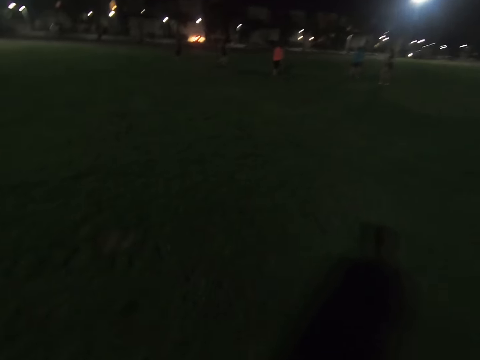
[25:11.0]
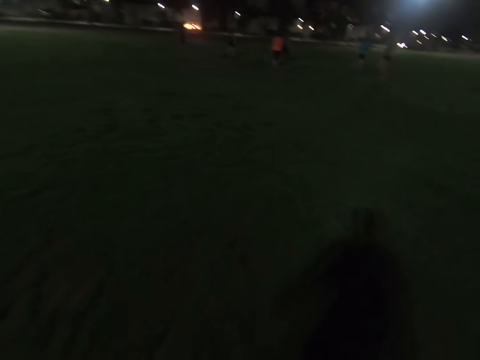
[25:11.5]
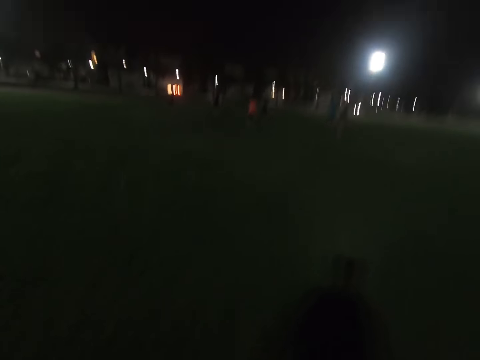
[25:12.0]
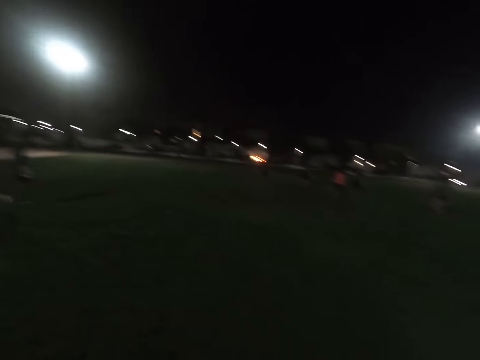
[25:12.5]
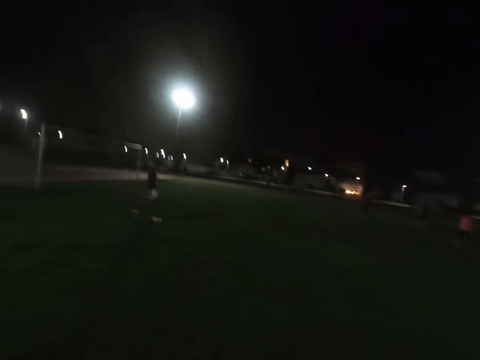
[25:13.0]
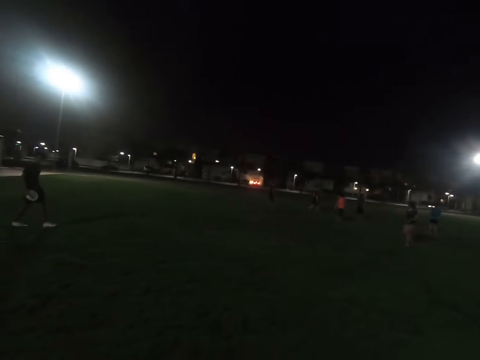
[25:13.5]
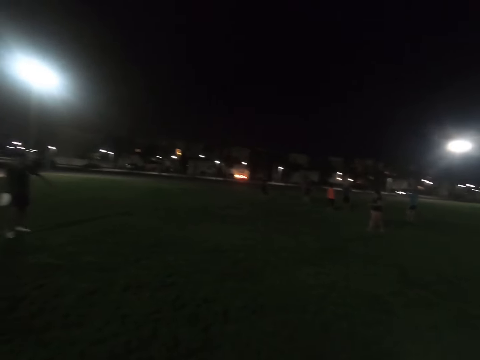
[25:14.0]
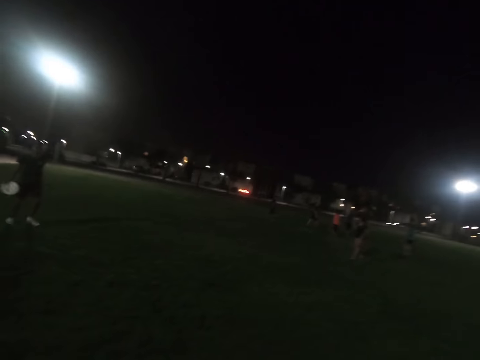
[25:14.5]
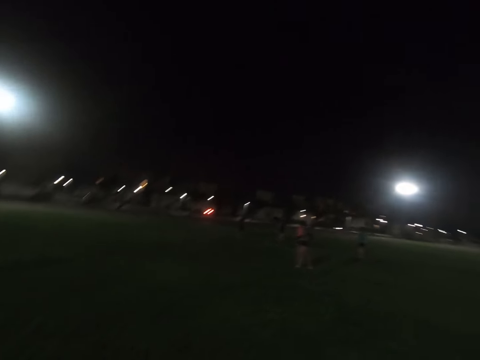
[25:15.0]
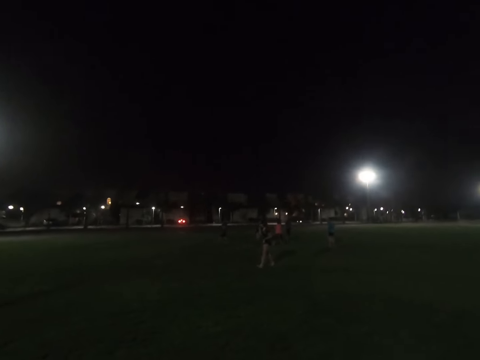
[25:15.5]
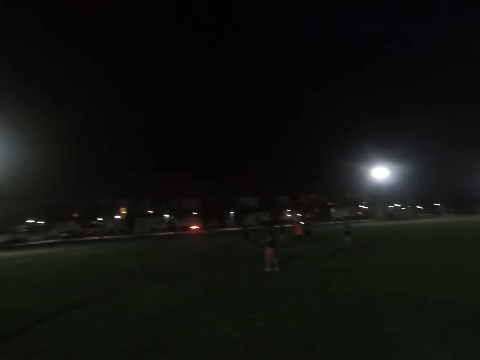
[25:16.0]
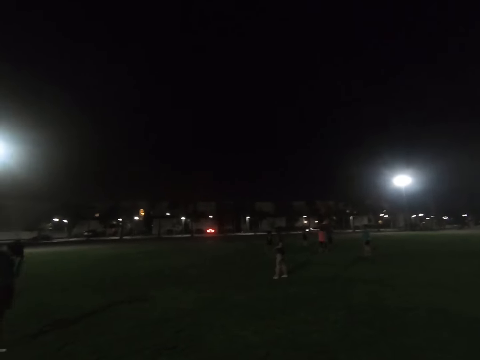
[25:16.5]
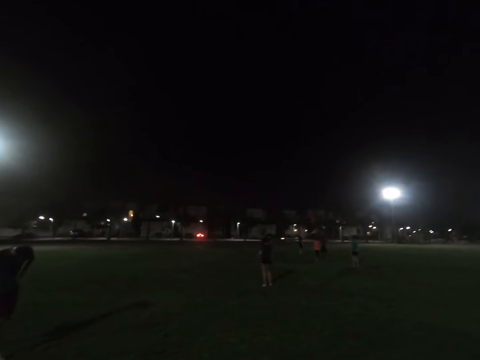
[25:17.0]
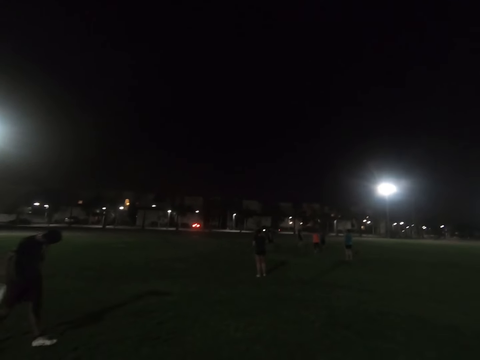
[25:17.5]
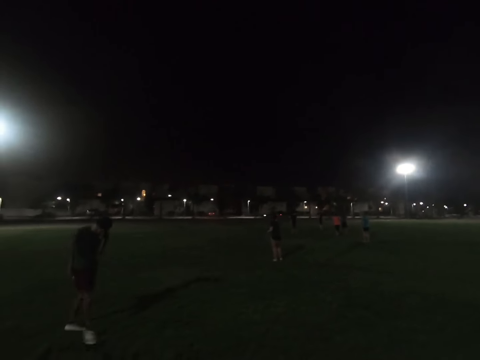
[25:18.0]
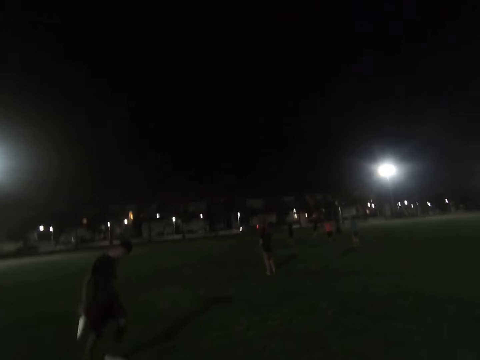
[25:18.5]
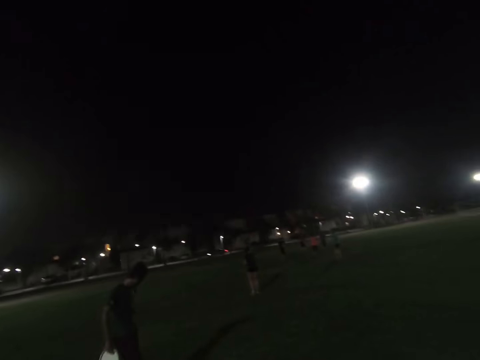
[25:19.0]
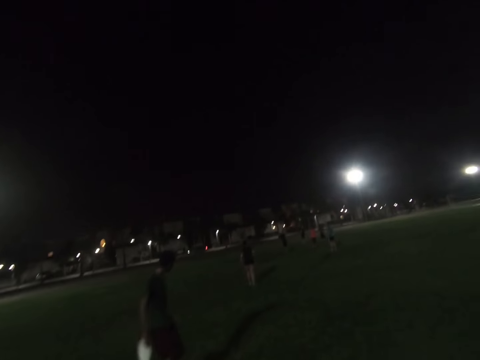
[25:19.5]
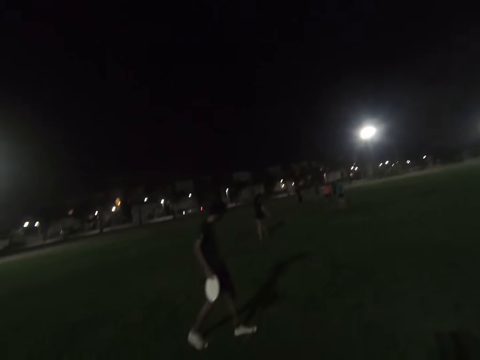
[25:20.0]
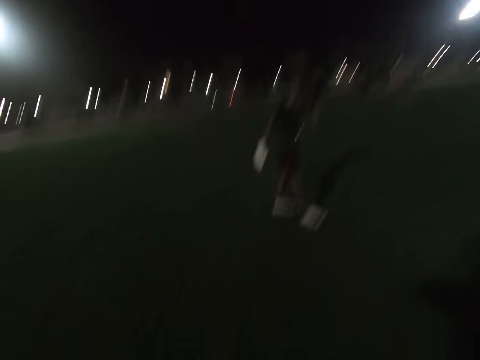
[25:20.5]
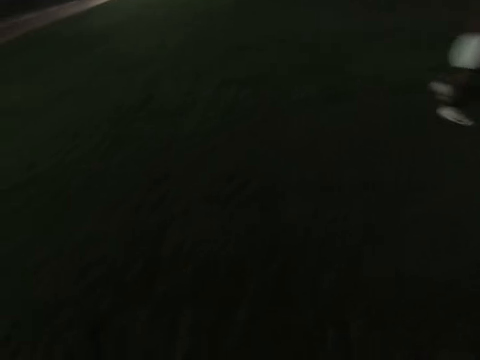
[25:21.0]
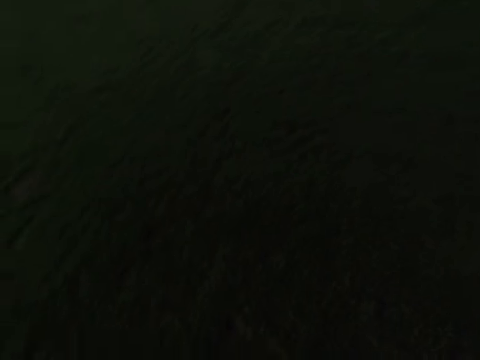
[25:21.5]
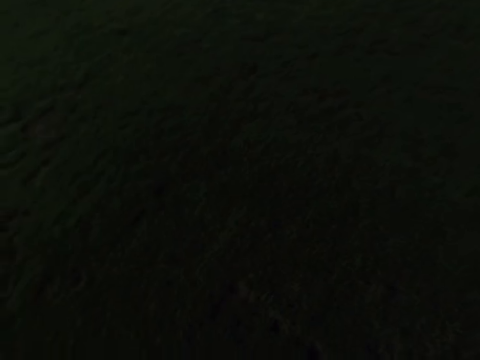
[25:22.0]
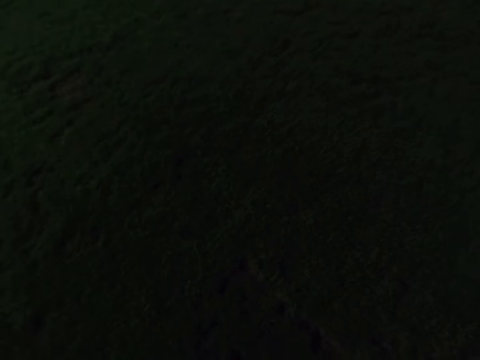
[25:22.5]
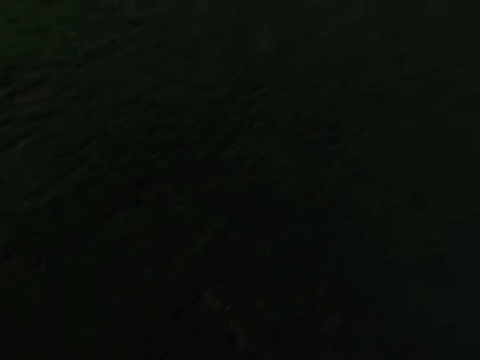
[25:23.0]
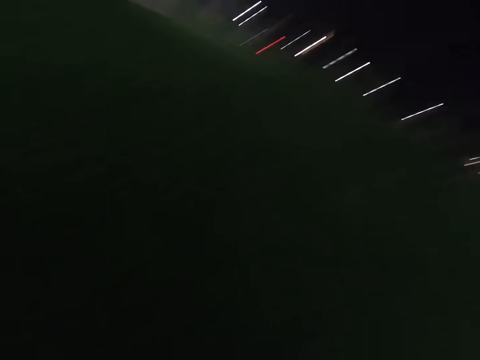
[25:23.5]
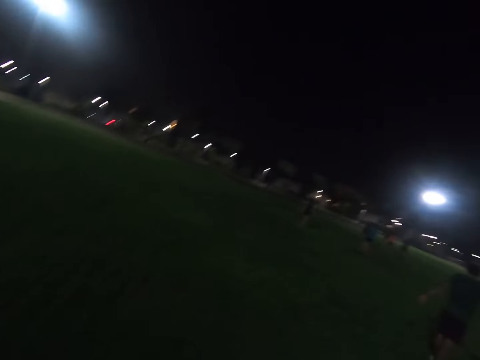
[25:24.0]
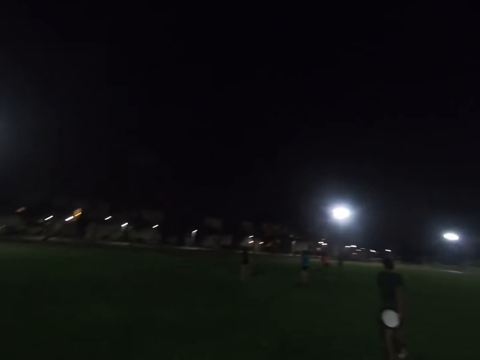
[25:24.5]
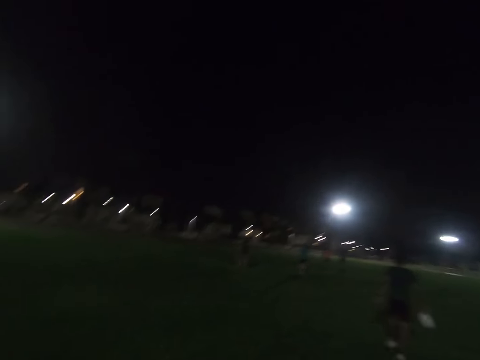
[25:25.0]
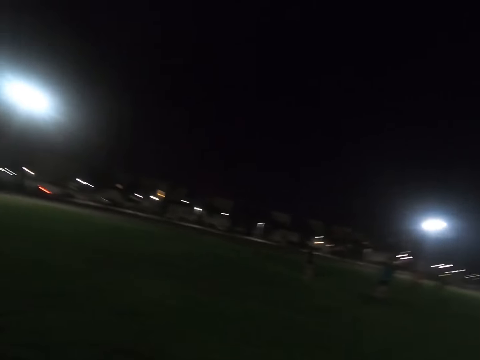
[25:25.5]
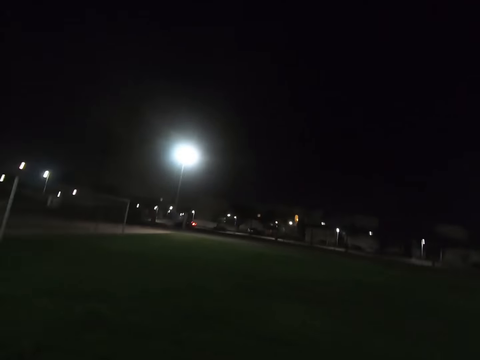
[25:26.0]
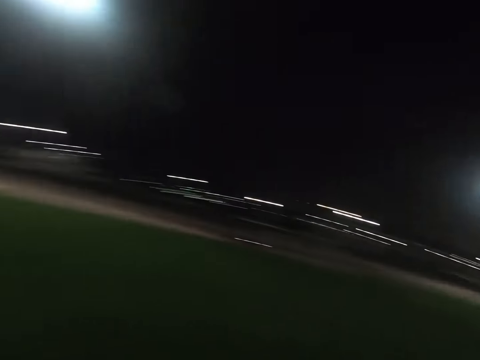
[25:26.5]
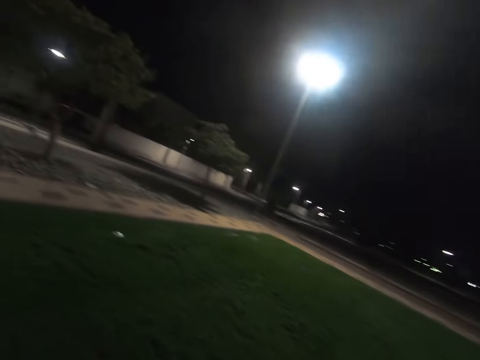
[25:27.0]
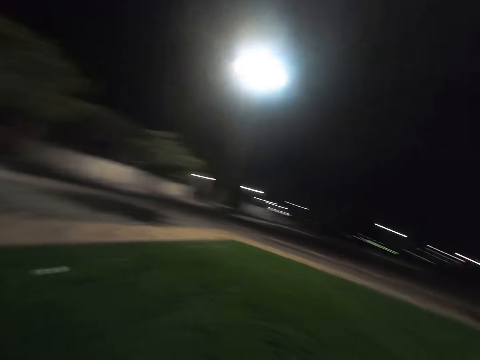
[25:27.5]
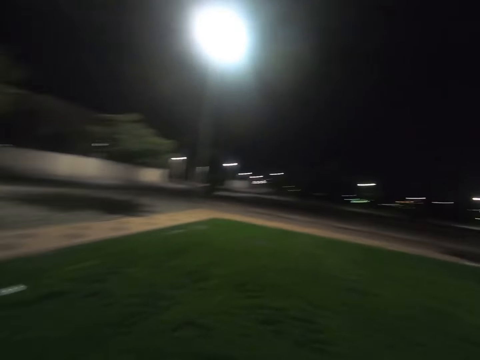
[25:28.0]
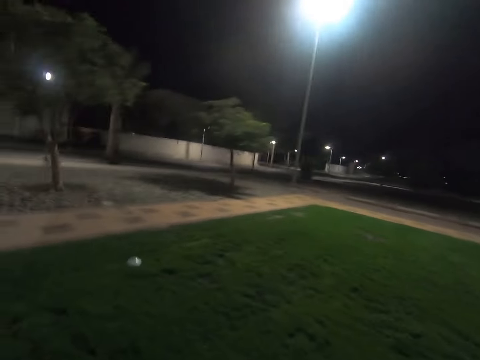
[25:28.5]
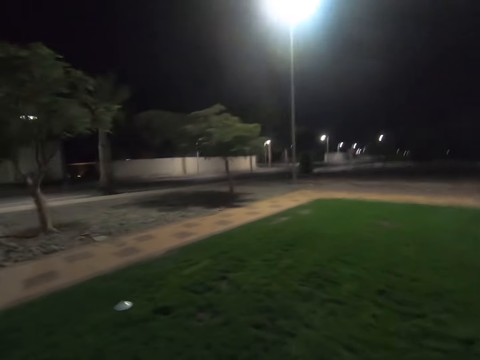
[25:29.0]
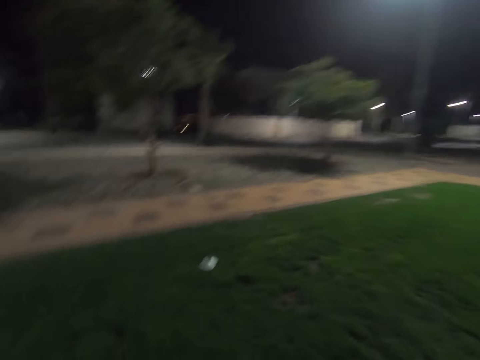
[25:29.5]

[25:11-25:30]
A man holds the frisbee disc. The man holds the frisbee disc again. The man walks across the field with the frisbee.

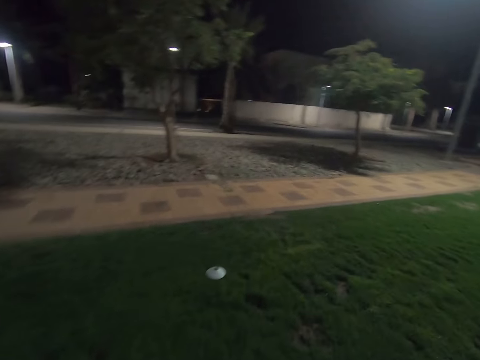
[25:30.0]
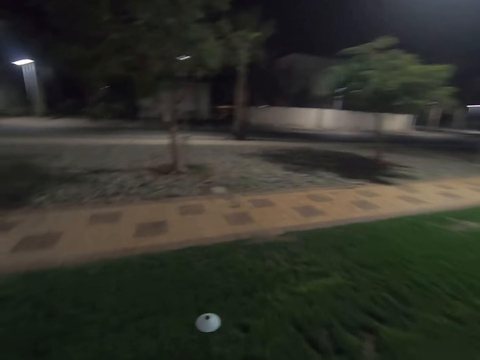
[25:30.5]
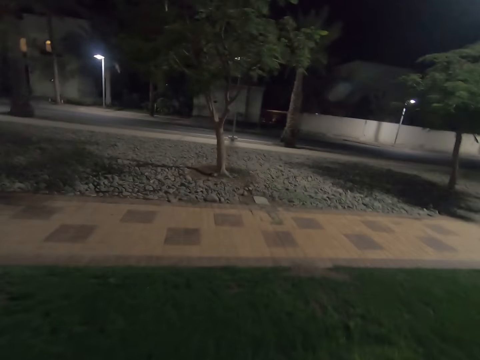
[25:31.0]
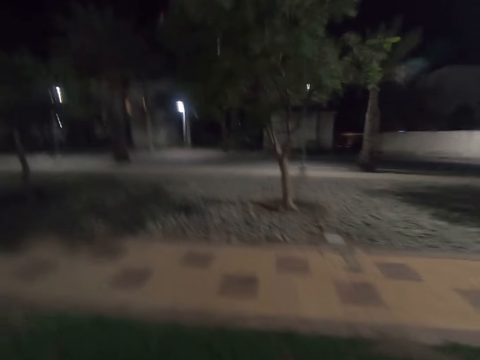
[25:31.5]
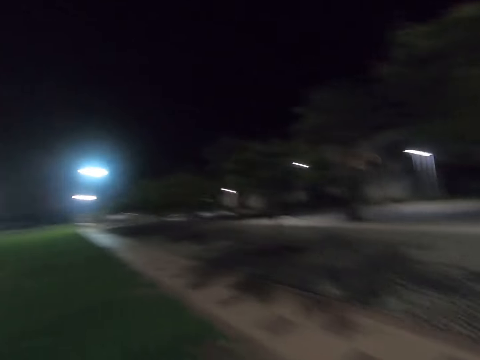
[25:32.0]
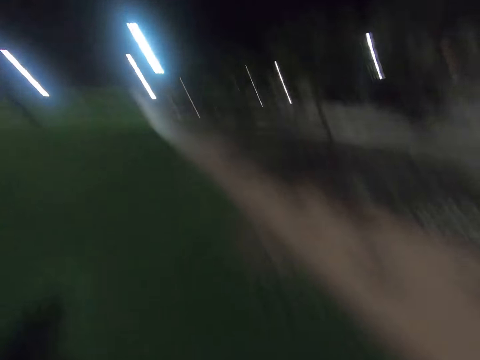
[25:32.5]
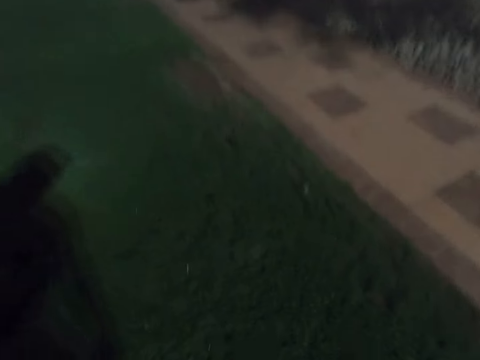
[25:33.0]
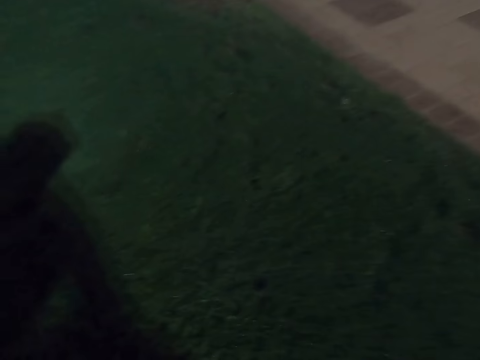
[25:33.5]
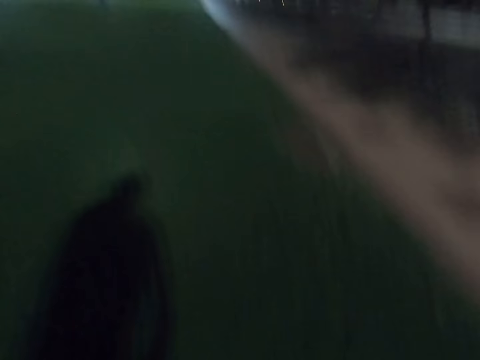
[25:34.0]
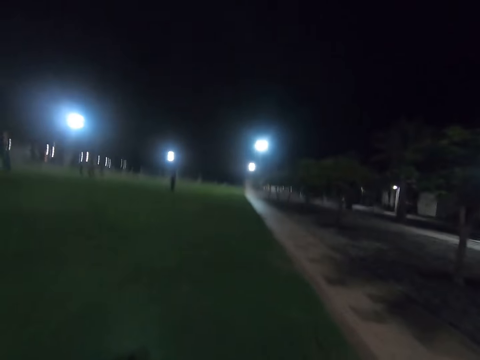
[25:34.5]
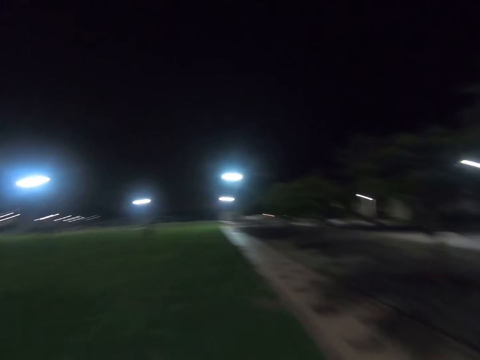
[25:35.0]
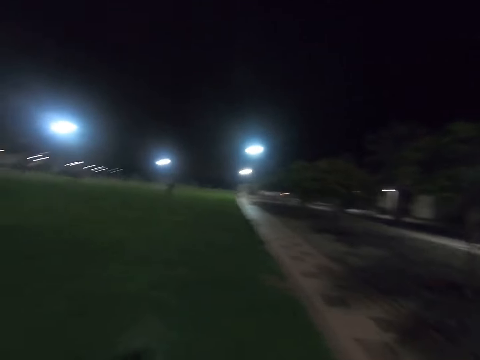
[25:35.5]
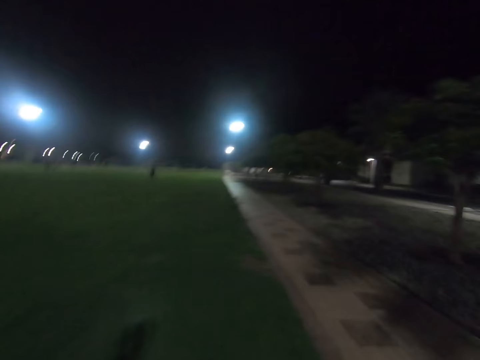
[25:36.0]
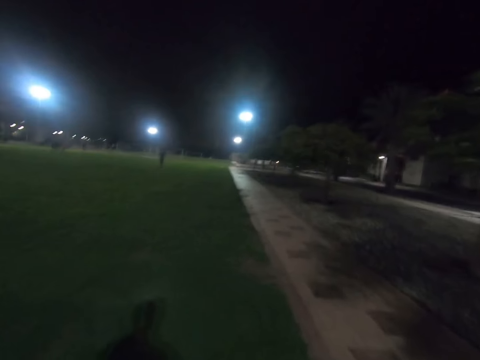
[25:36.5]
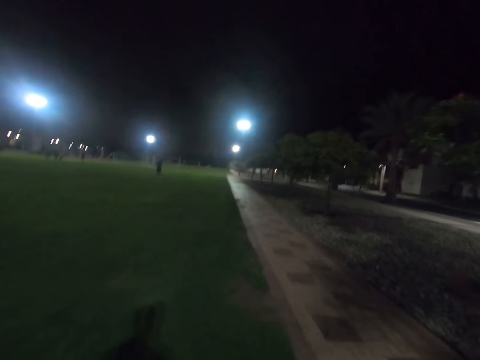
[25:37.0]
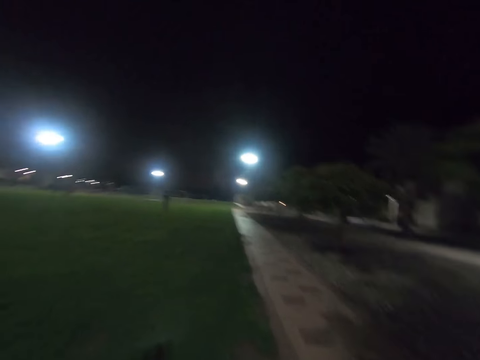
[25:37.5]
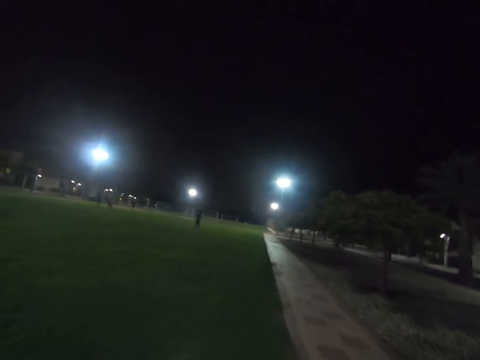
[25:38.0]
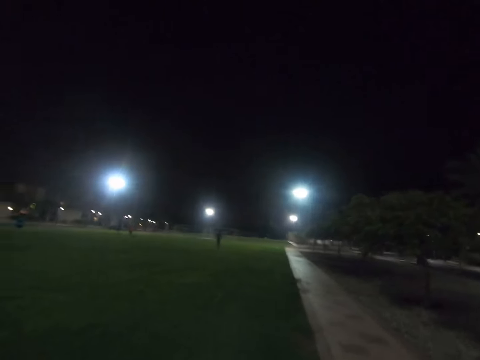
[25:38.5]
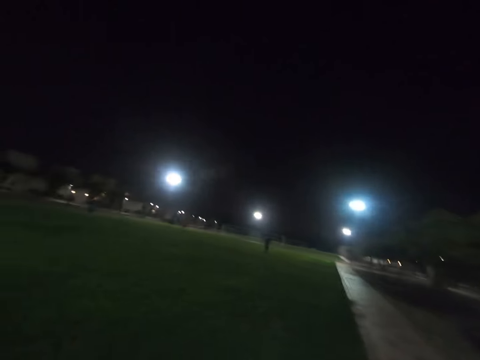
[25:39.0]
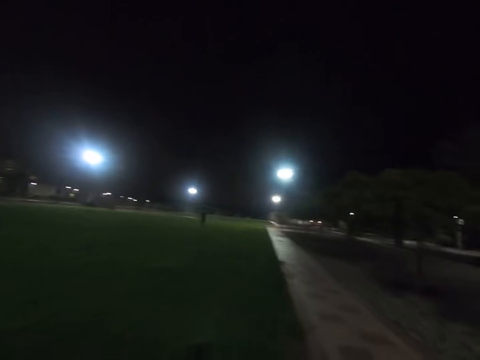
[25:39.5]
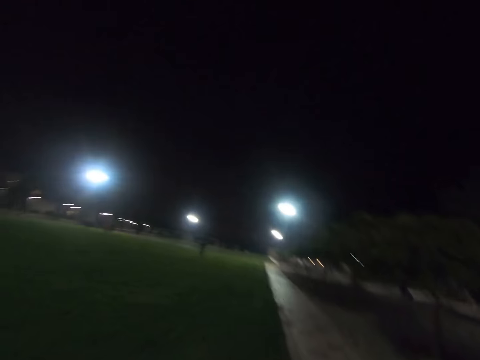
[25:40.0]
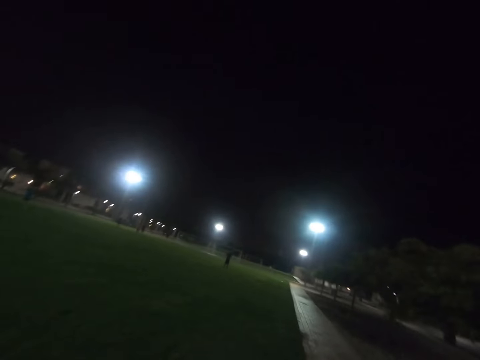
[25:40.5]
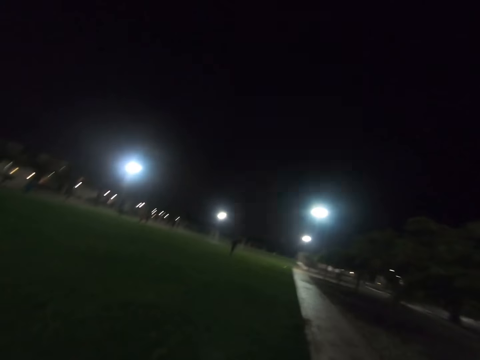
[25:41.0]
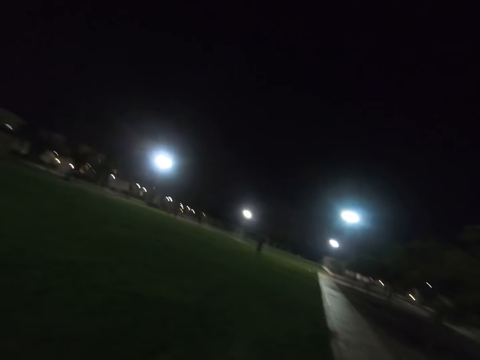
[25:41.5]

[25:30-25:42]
The camera wearer picks up the frisbee disc.
